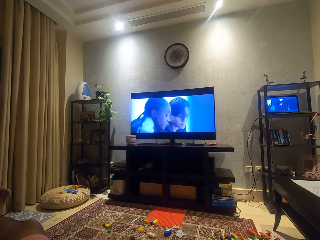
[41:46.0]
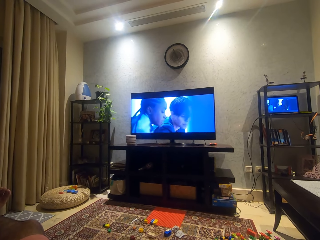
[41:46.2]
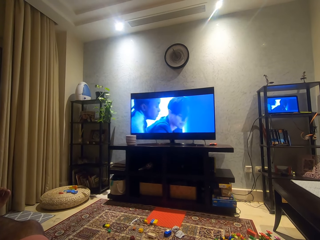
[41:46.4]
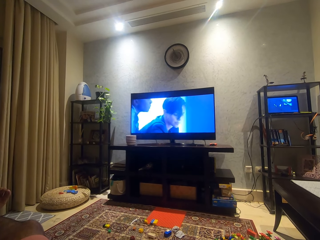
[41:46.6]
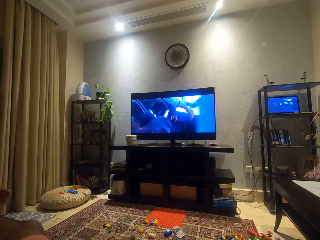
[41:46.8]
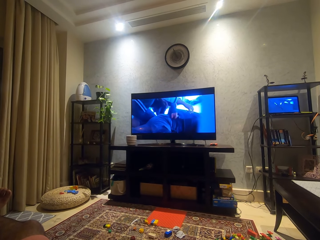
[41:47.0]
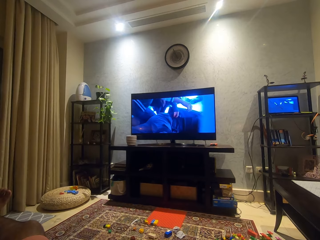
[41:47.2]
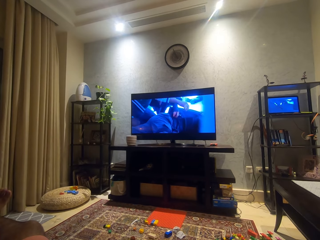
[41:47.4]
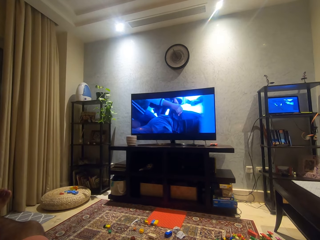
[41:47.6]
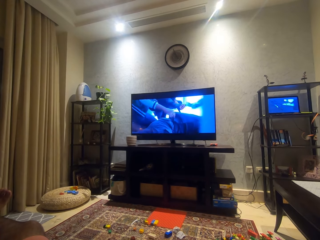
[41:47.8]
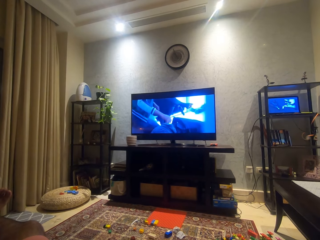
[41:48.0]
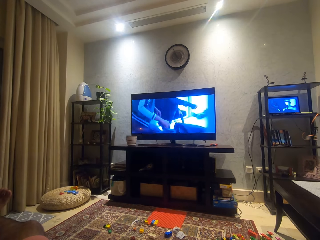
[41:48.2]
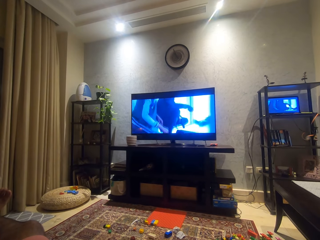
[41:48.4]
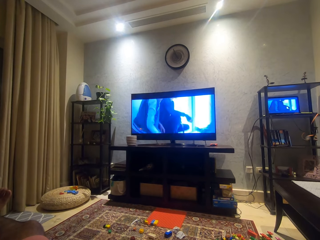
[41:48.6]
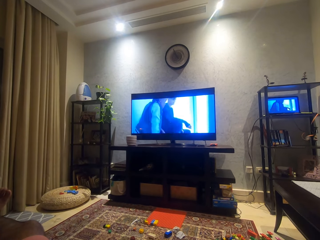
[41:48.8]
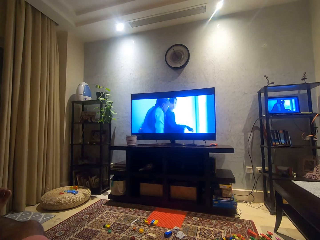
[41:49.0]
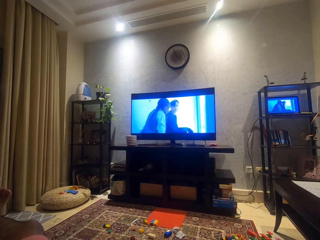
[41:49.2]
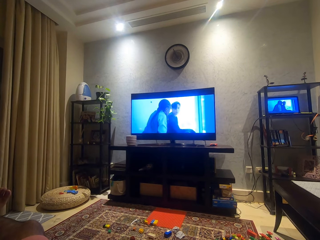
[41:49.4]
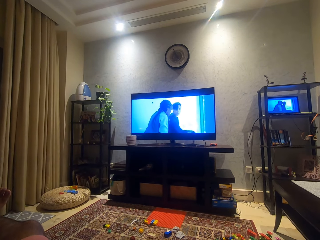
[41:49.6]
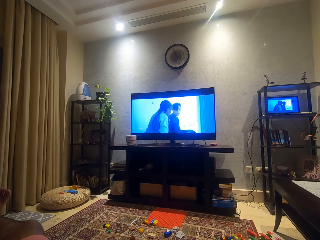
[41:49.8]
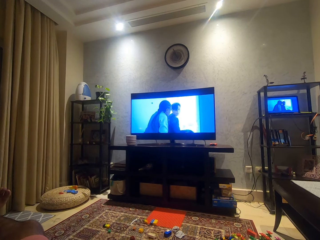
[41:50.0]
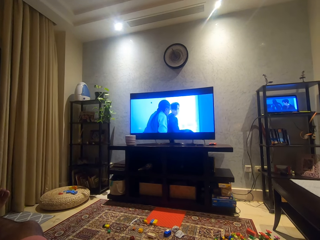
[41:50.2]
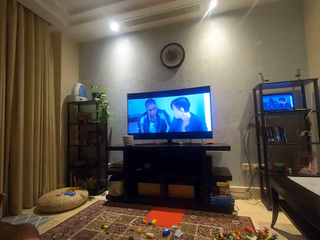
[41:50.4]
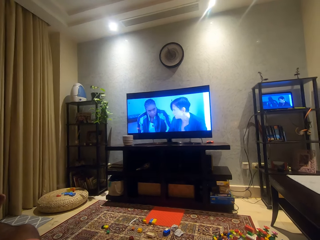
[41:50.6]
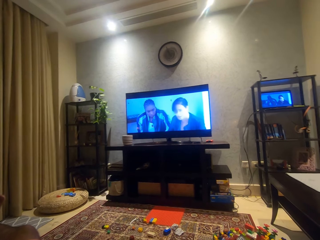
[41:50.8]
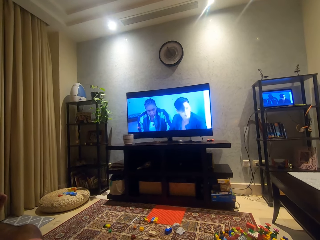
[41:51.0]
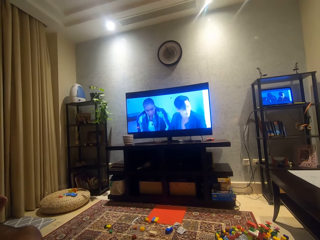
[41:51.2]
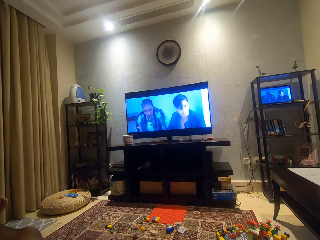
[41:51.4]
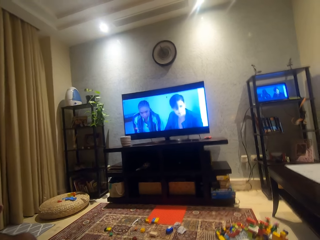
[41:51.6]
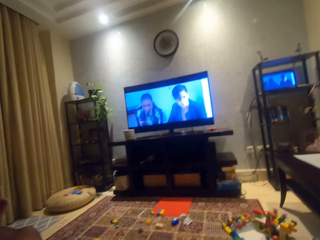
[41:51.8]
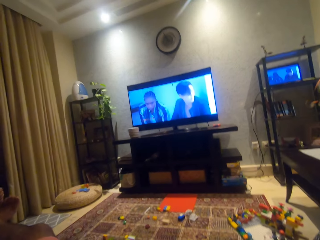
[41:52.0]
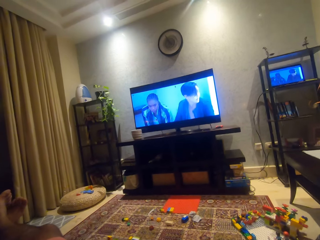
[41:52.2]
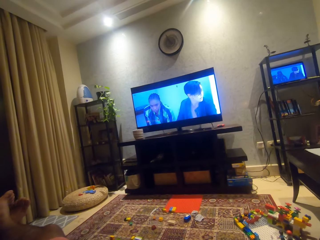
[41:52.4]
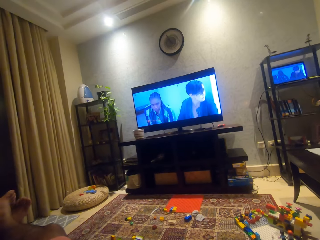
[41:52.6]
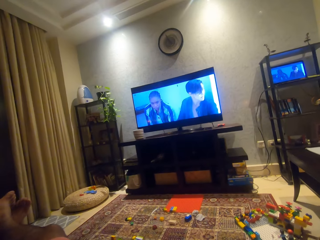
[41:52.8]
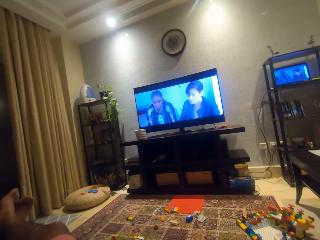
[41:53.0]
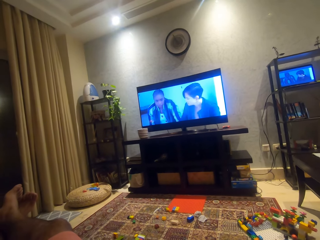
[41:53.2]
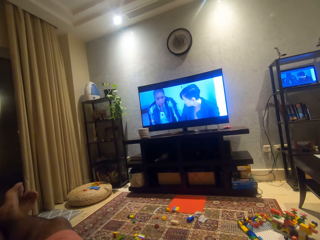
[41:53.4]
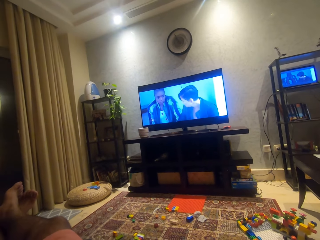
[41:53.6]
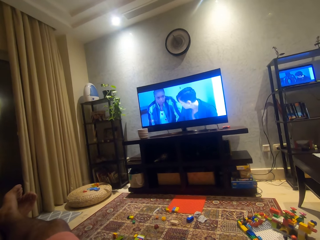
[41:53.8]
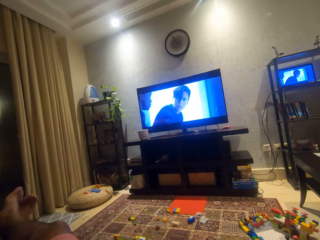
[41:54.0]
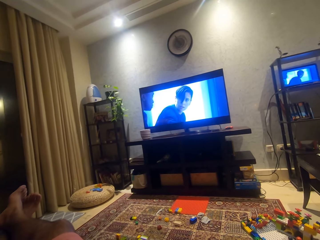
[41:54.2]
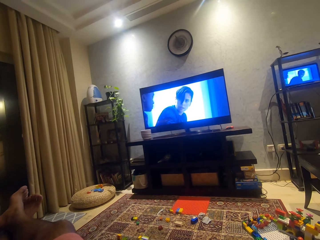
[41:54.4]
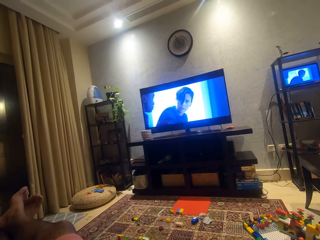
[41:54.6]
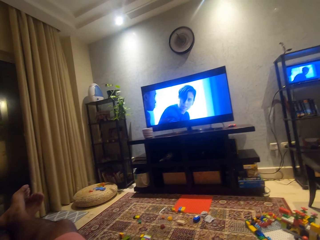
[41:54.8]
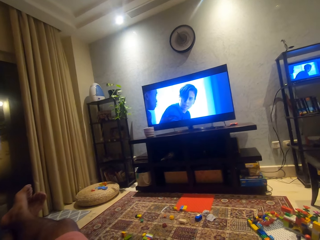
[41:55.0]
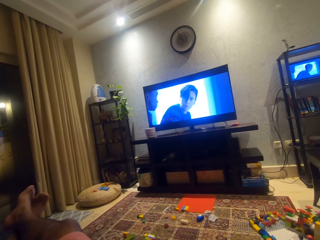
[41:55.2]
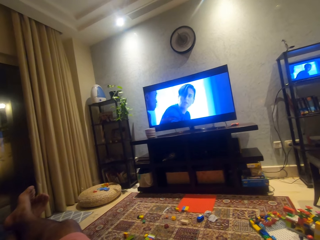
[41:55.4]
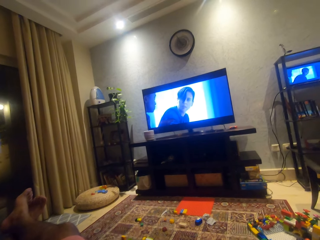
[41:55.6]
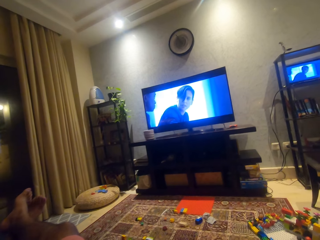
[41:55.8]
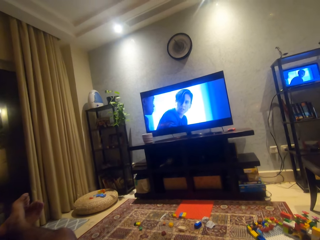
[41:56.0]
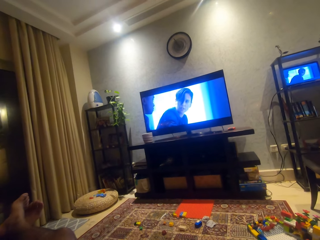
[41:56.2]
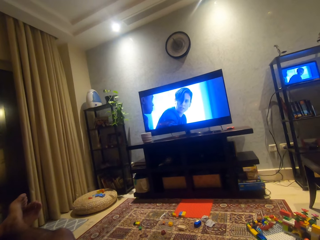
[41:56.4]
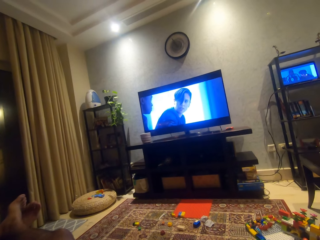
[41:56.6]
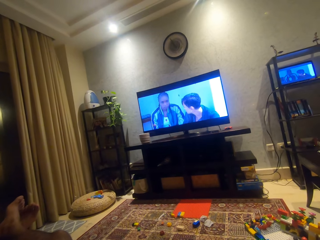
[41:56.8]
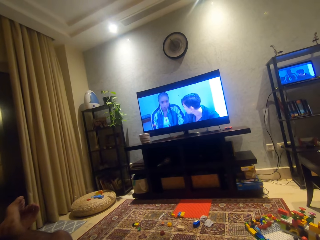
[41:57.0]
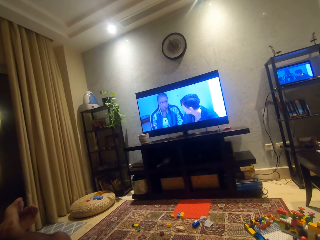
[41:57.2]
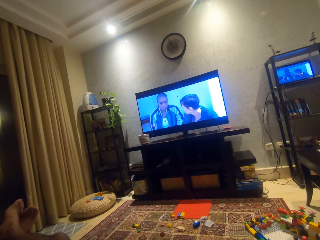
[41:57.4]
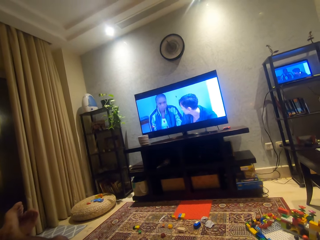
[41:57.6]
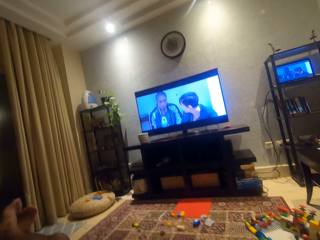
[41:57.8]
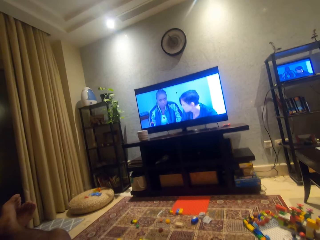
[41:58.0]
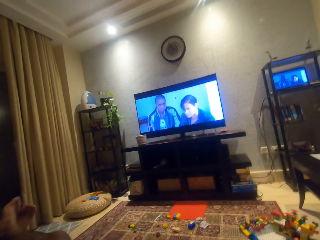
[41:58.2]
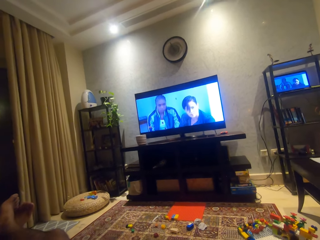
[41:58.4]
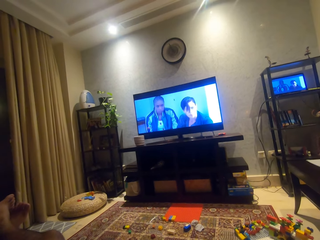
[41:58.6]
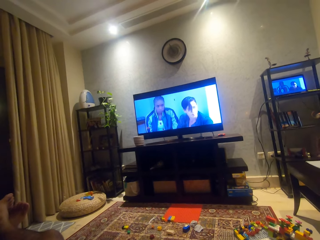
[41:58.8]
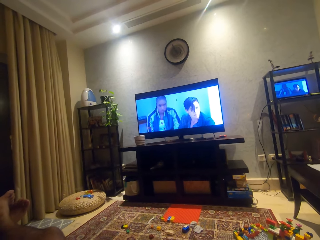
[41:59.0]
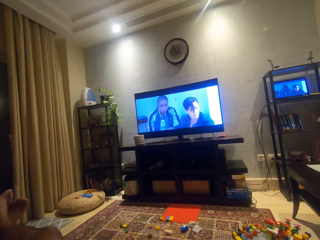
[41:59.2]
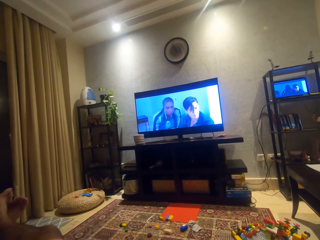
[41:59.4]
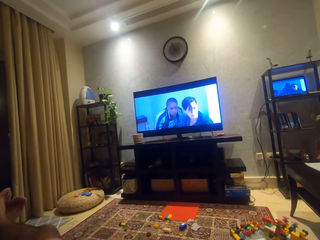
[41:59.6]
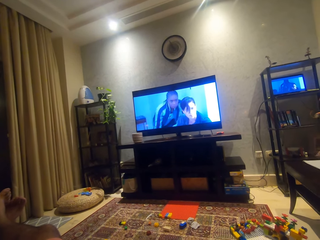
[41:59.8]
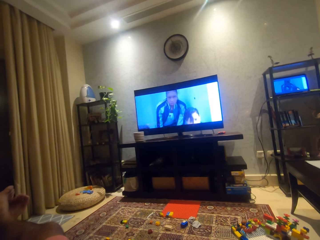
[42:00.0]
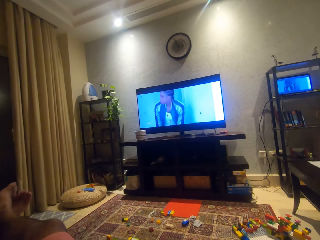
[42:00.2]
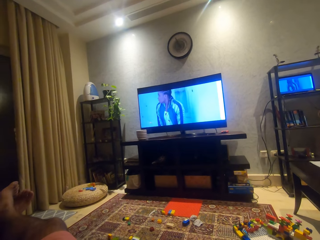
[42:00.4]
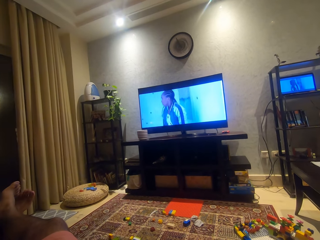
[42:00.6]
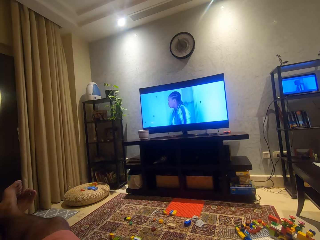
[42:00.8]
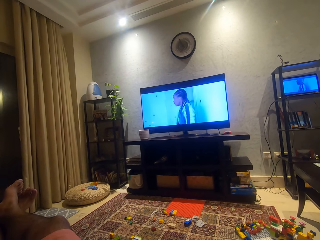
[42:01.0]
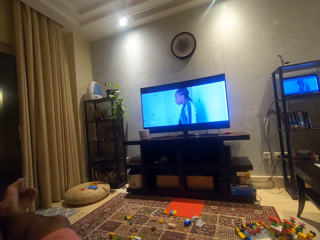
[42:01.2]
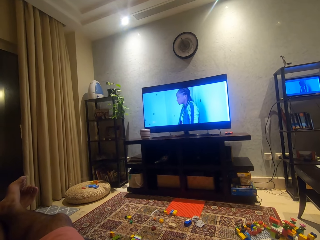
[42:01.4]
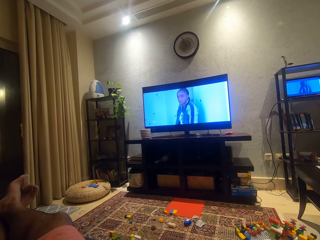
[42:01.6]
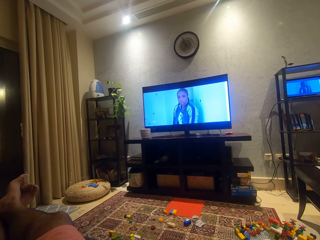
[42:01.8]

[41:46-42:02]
The camera wearer looks around.

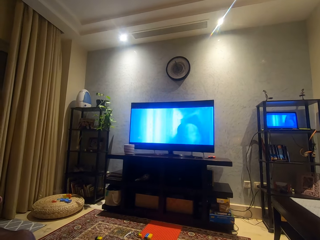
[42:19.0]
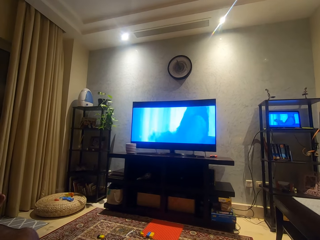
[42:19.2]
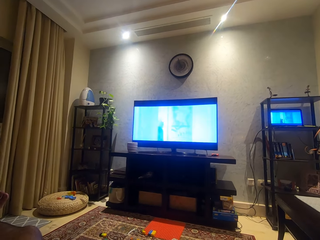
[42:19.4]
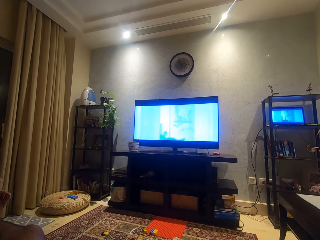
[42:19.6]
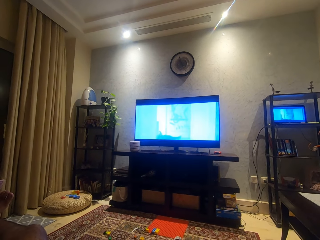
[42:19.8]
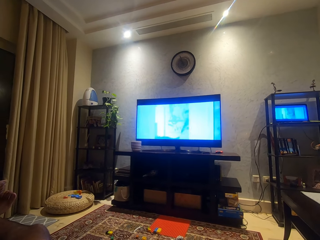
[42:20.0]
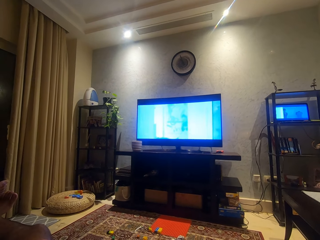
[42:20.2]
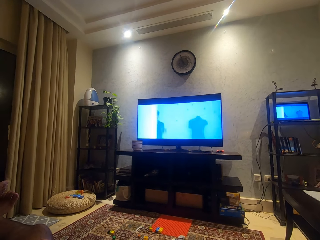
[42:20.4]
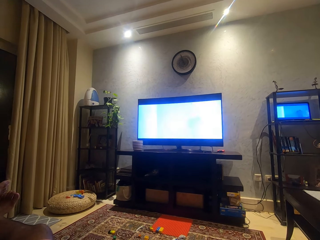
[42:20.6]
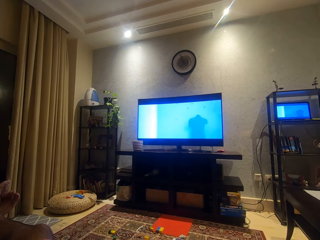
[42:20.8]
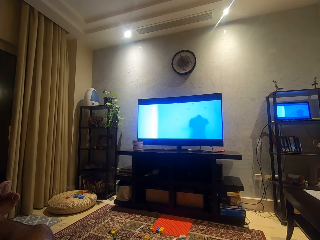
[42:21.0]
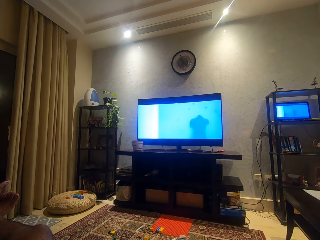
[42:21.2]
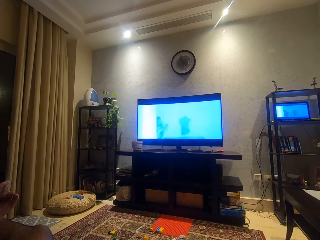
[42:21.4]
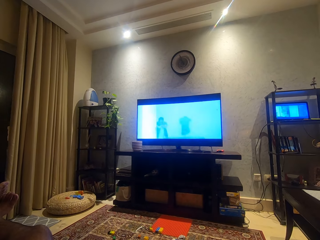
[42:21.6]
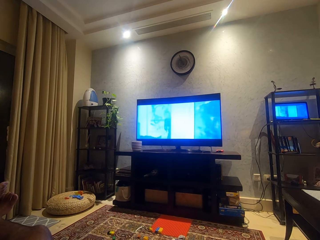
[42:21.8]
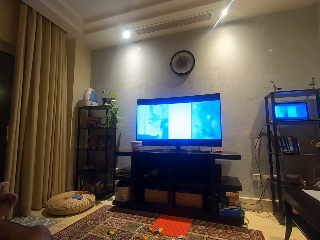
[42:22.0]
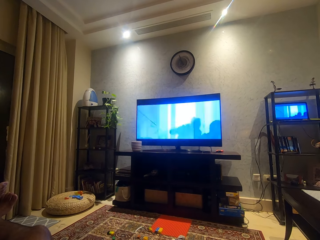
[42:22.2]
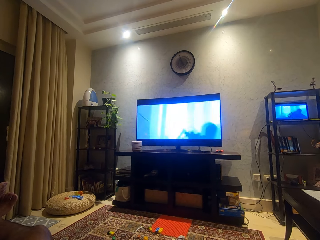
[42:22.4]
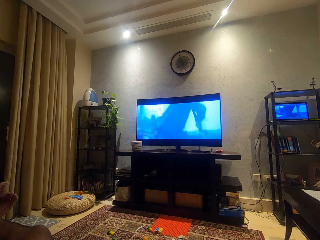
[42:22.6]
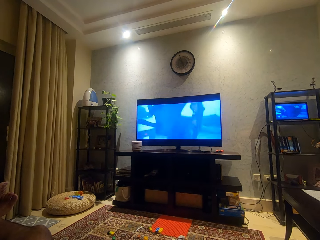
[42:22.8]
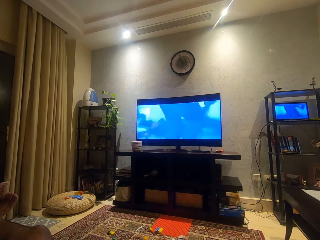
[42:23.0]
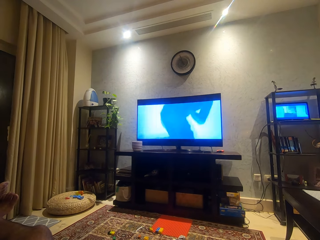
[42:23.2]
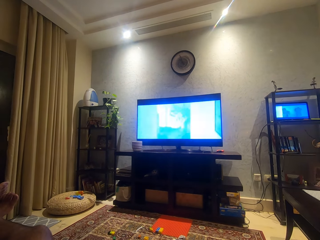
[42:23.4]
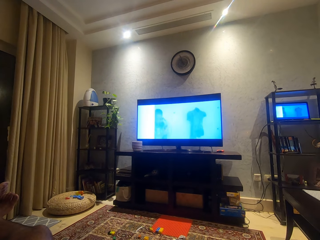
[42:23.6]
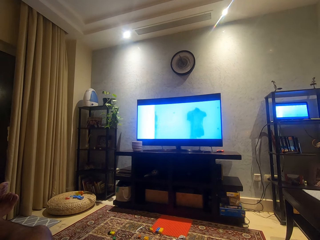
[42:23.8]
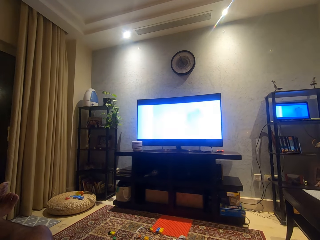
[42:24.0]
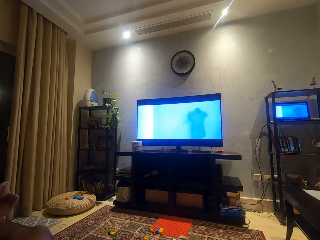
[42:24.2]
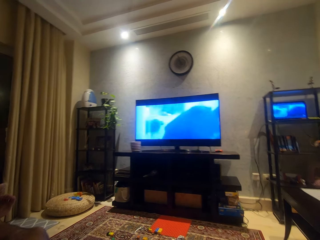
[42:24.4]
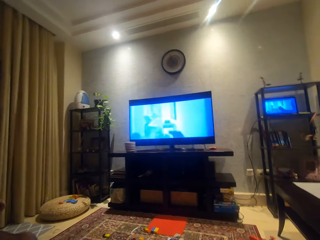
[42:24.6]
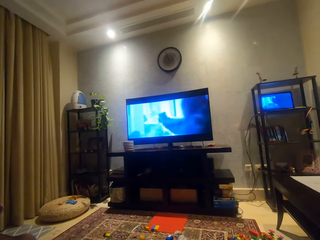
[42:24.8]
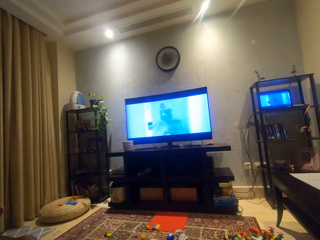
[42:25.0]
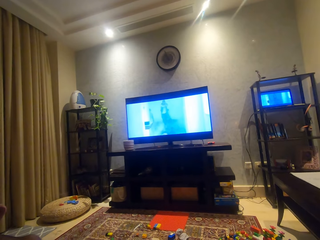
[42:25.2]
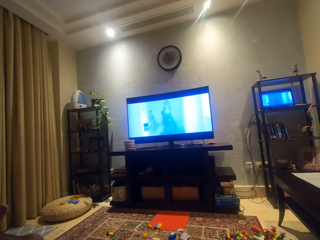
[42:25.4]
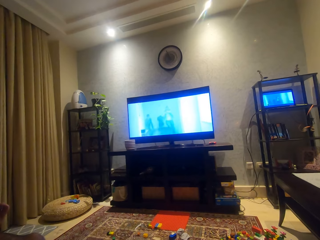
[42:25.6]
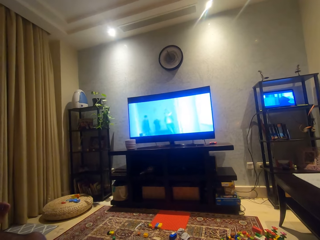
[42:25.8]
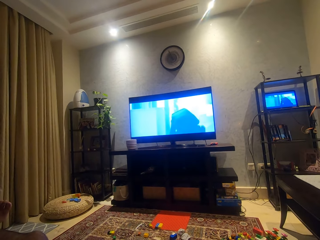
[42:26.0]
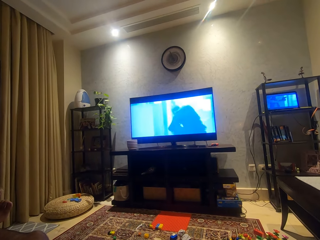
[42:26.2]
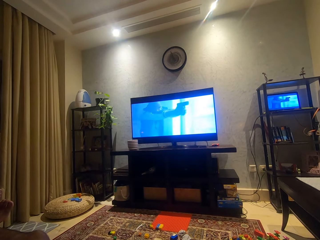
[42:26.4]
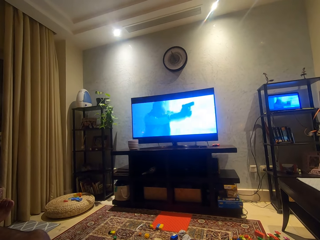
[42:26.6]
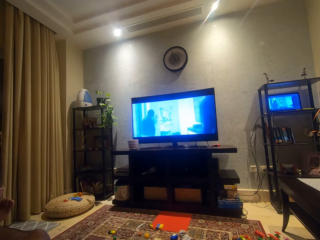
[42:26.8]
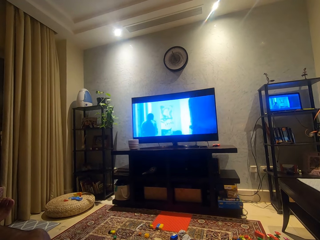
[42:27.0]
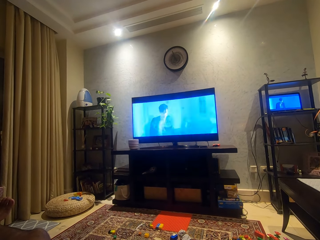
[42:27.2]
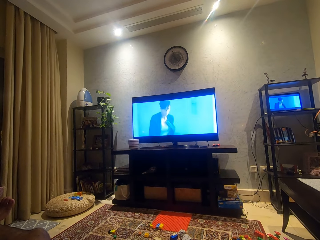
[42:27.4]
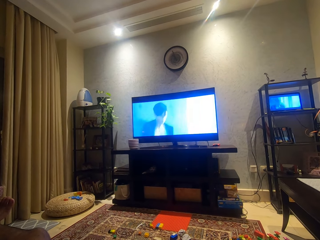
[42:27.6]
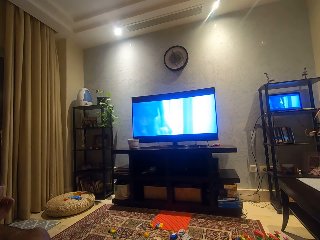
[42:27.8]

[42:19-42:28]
The camera wearer moves a bit.
